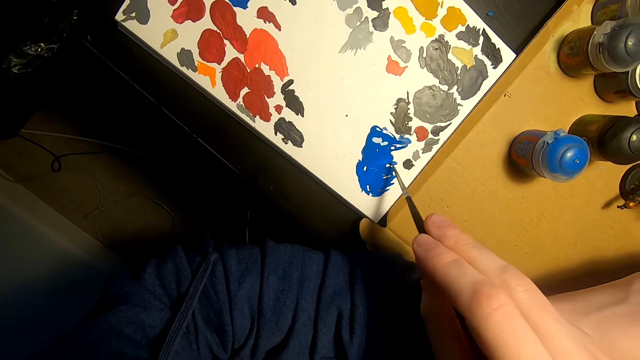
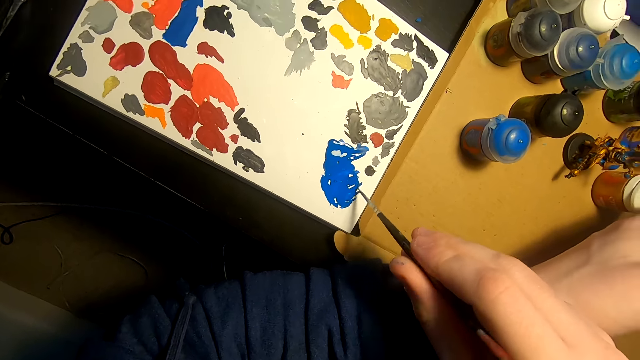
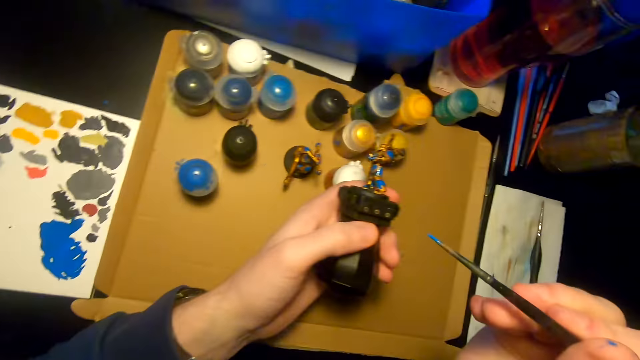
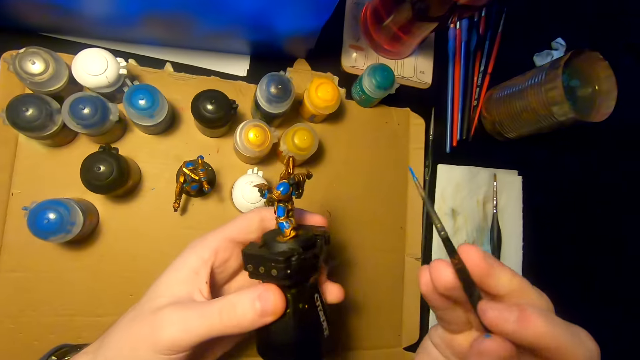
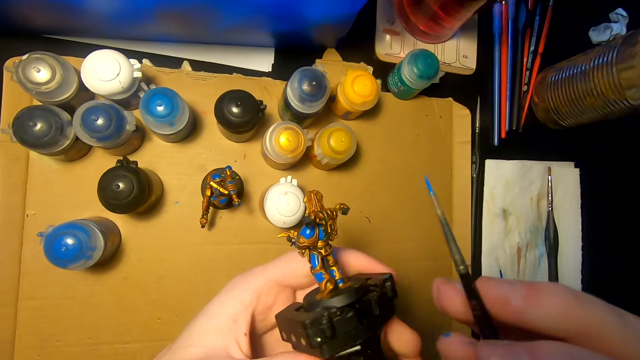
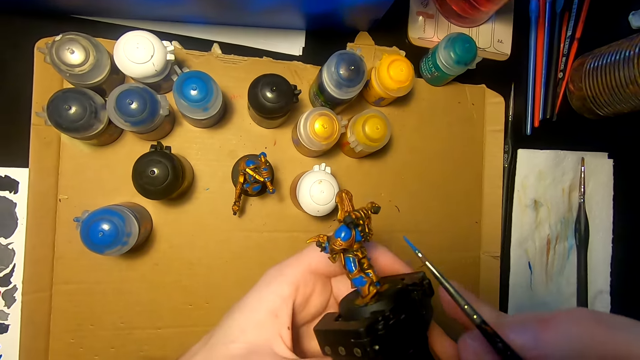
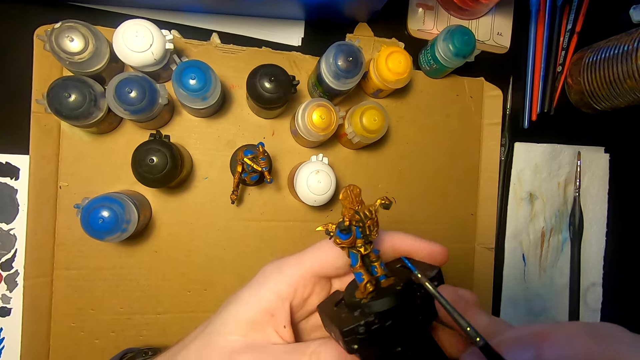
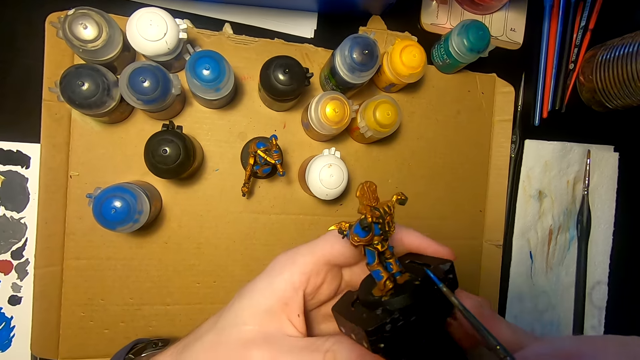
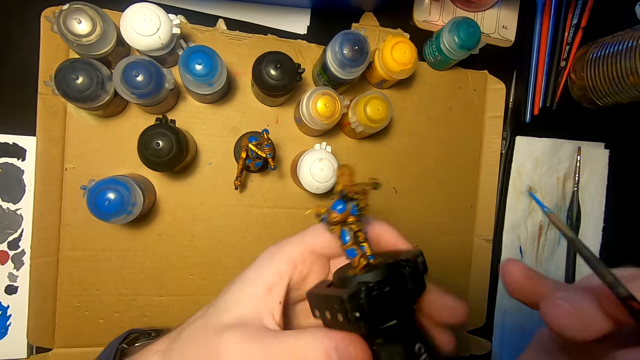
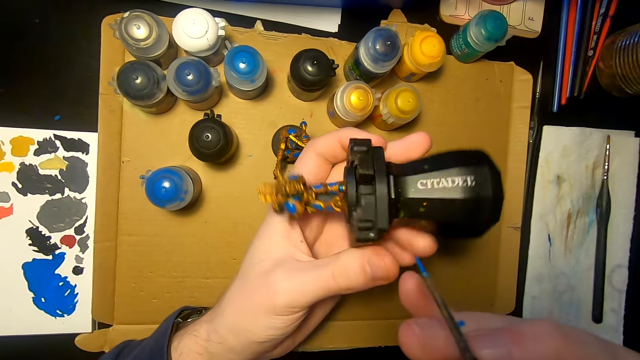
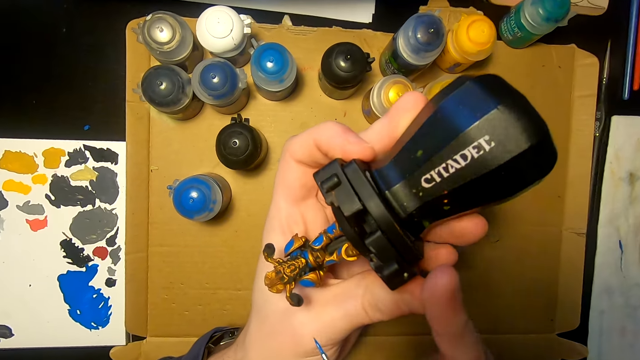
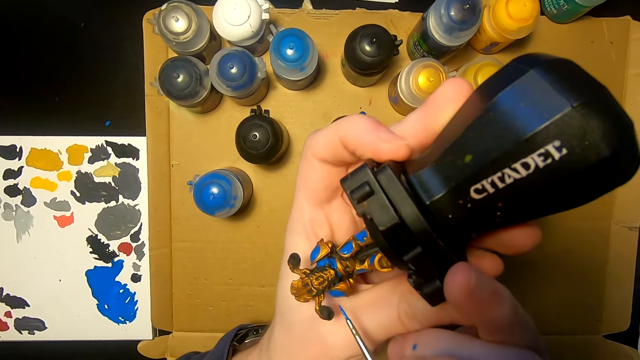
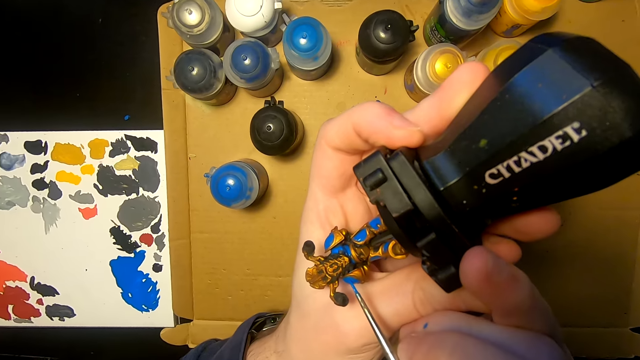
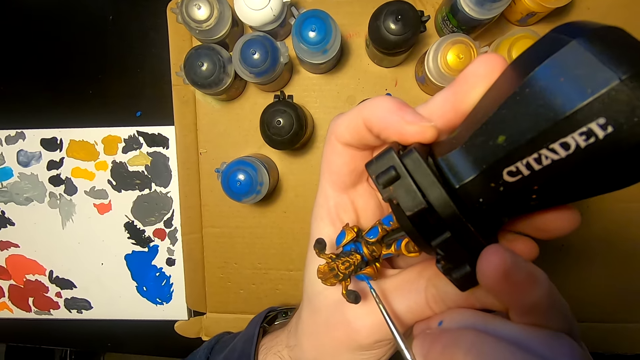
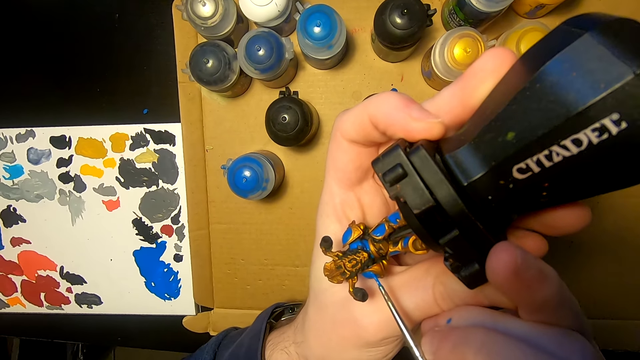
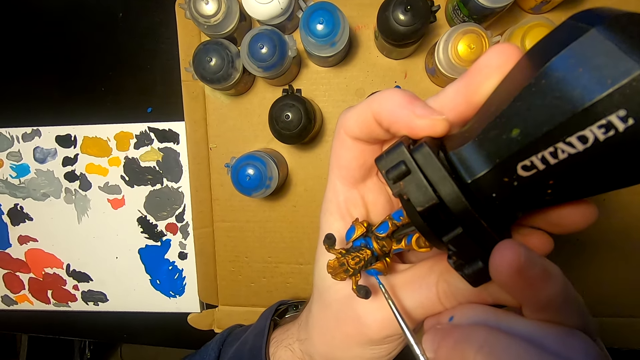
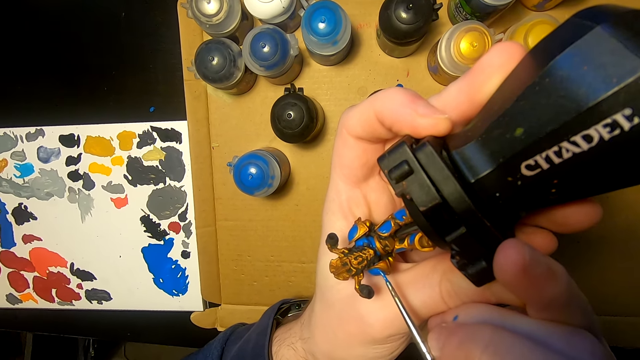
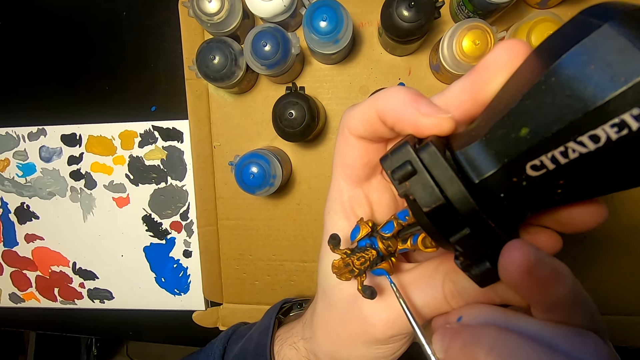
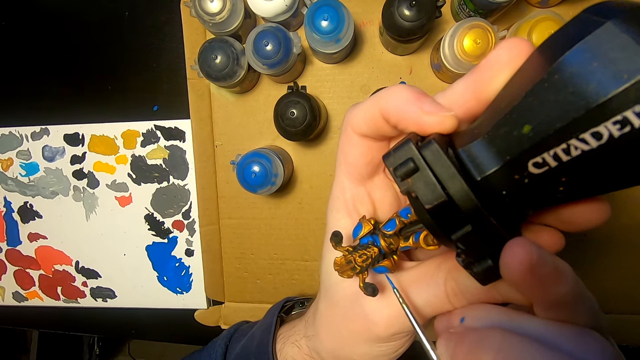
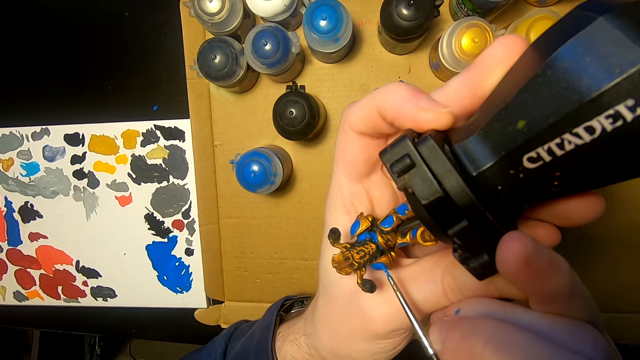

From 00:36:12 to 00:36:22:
The camera wearer lifts the pen brush, lifts the sculpture, and paints the sculpture with the pen brush. They turn the sculpture, lift the sculpture, and paint the sculpture with the pen brush.

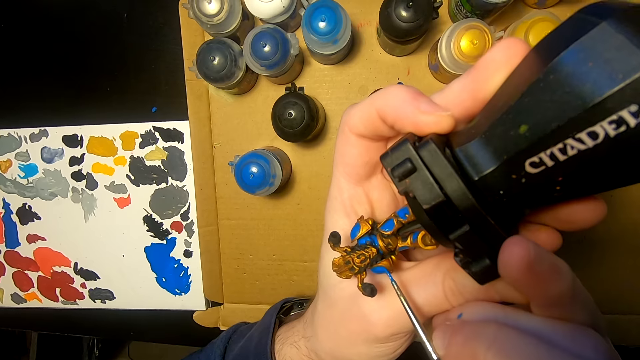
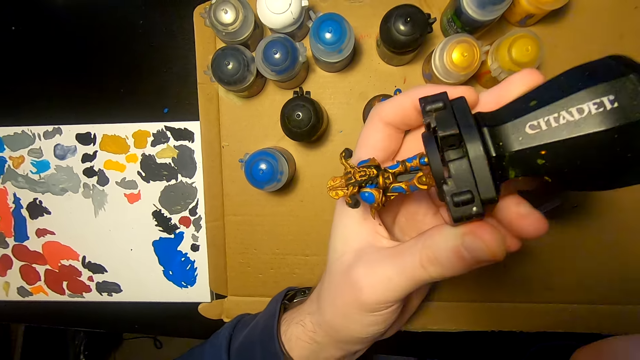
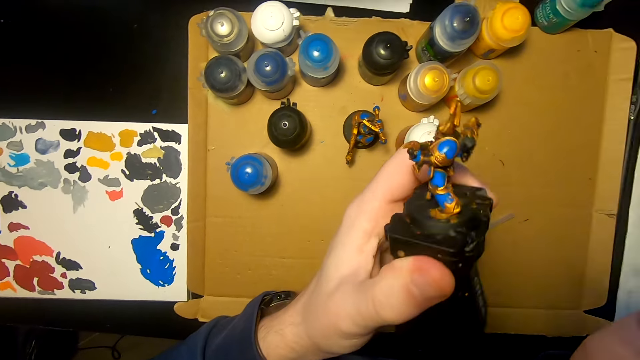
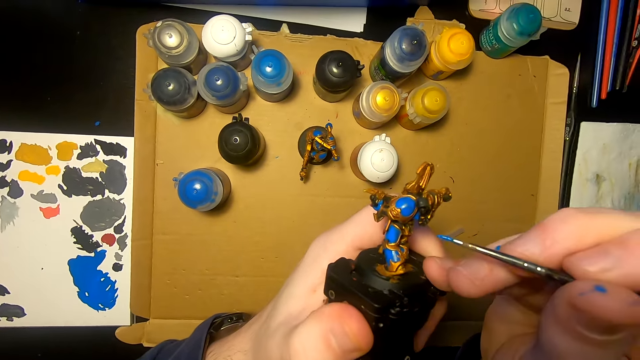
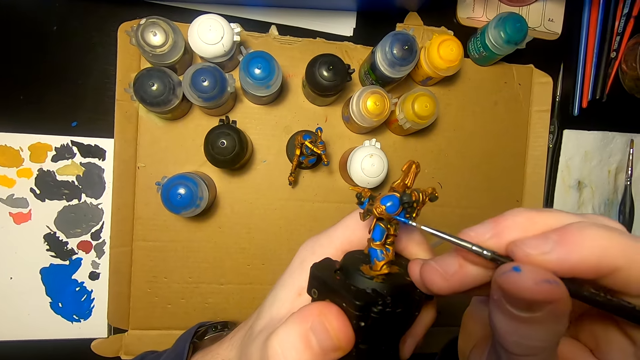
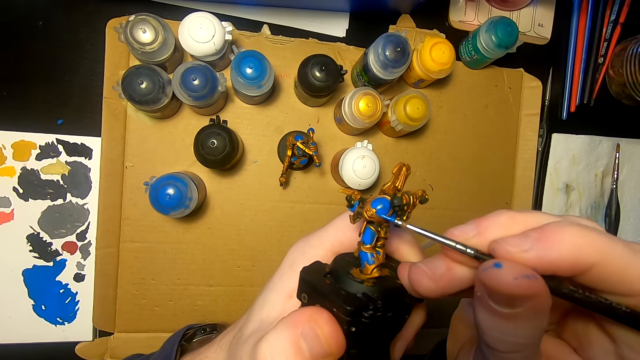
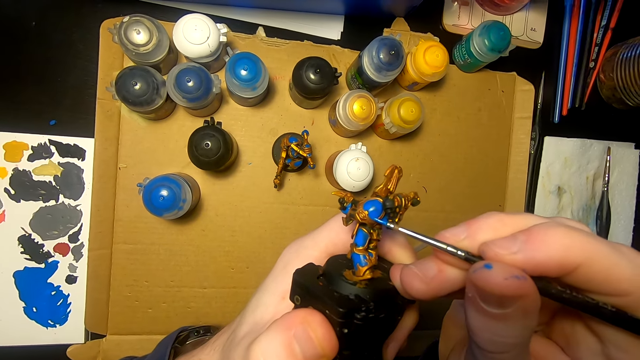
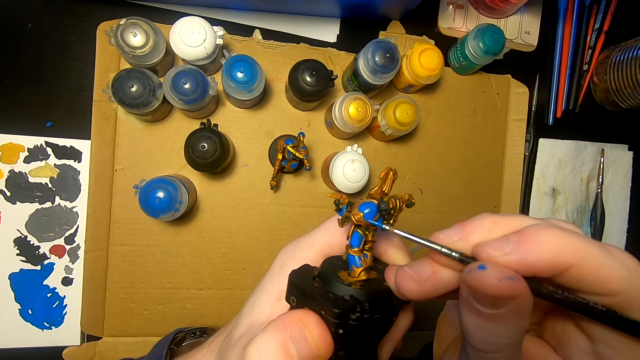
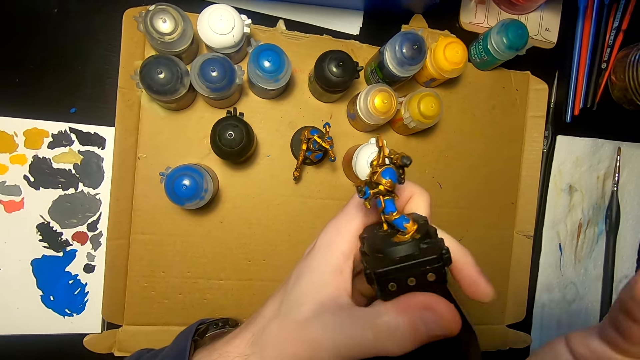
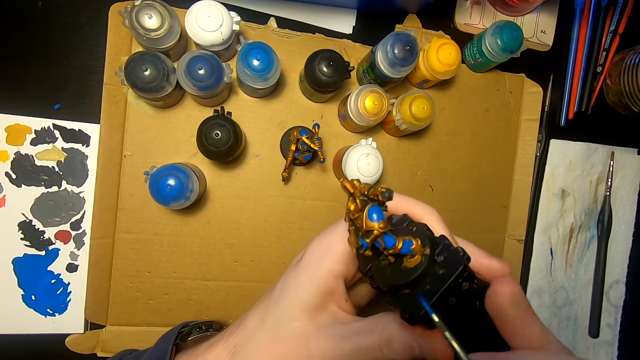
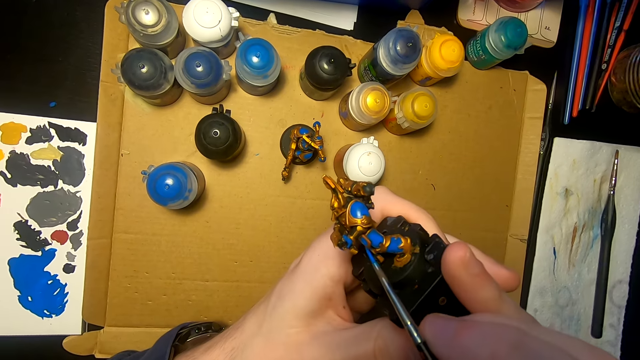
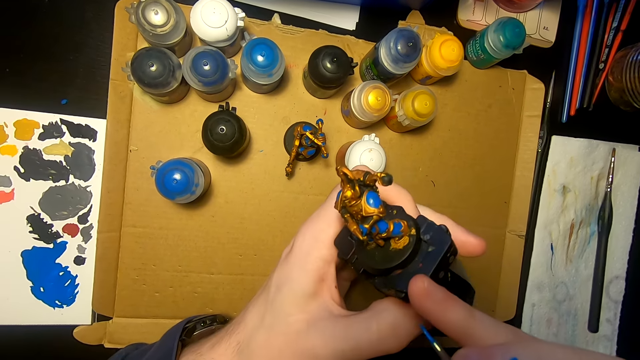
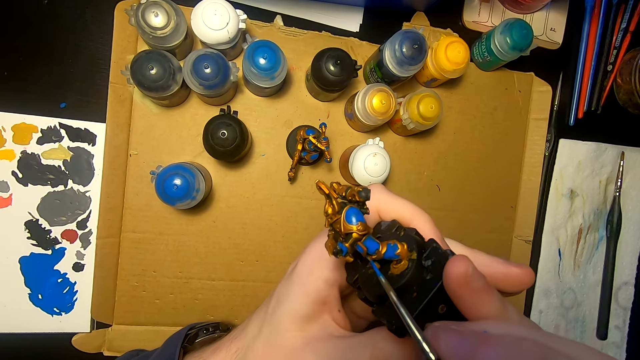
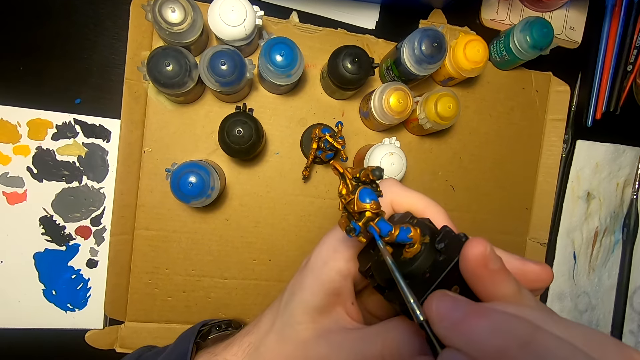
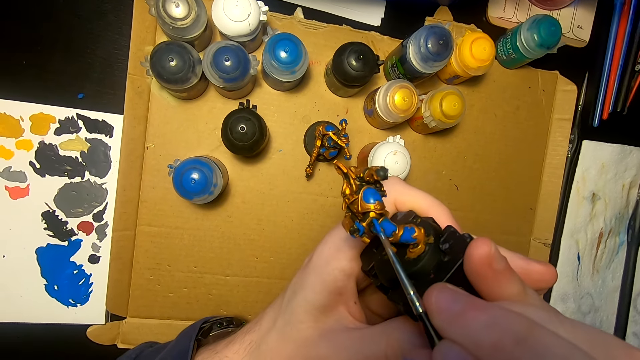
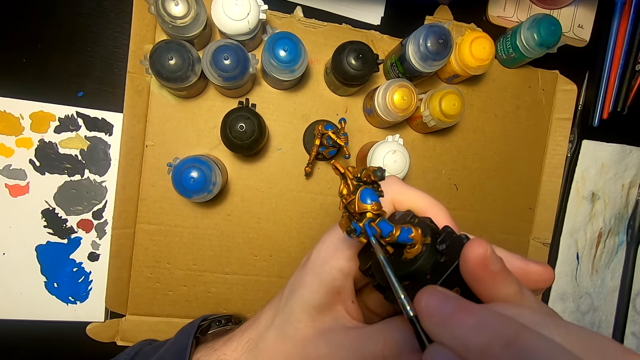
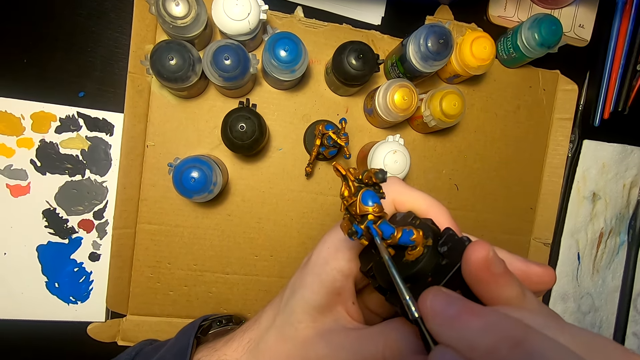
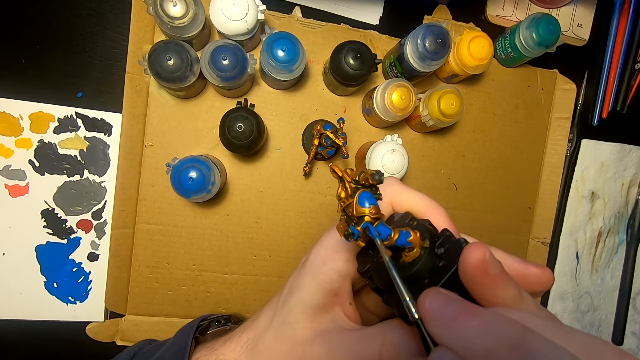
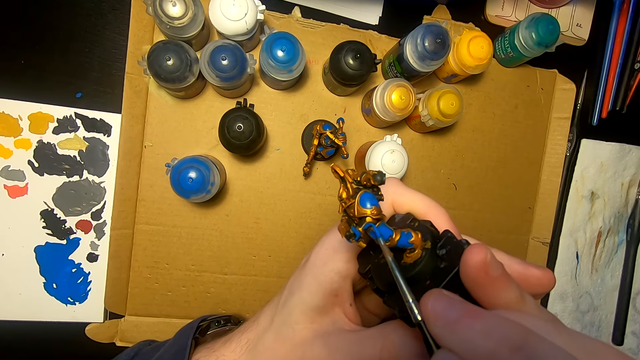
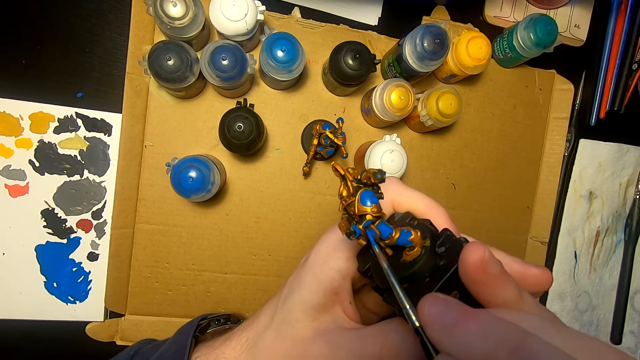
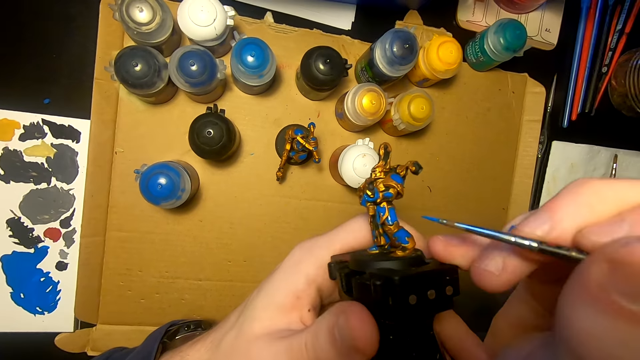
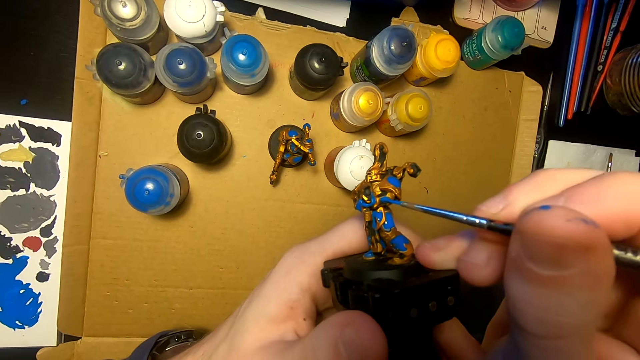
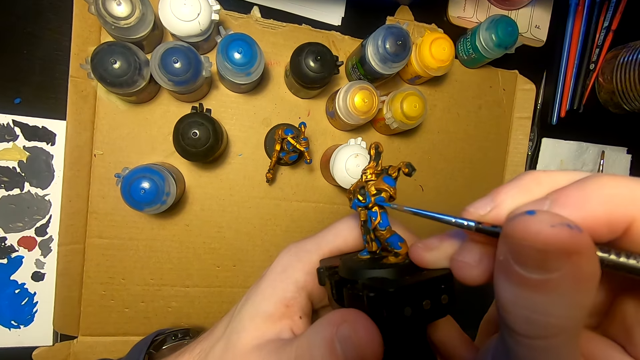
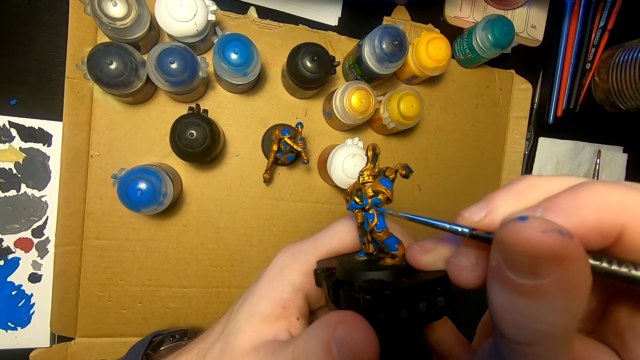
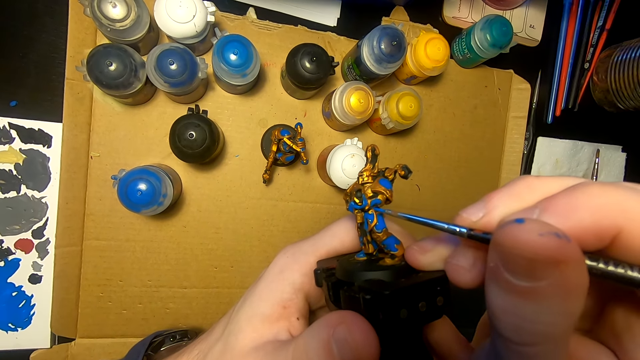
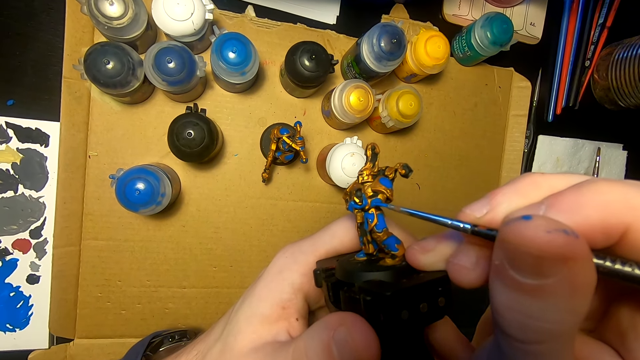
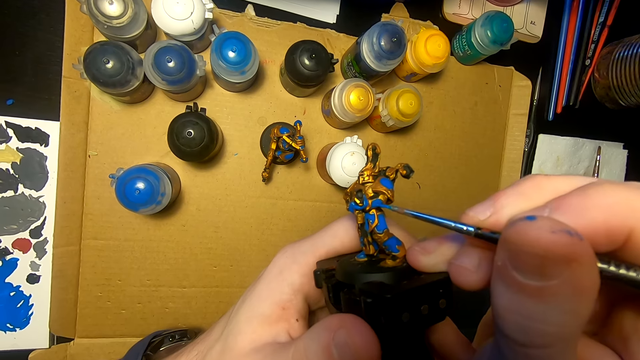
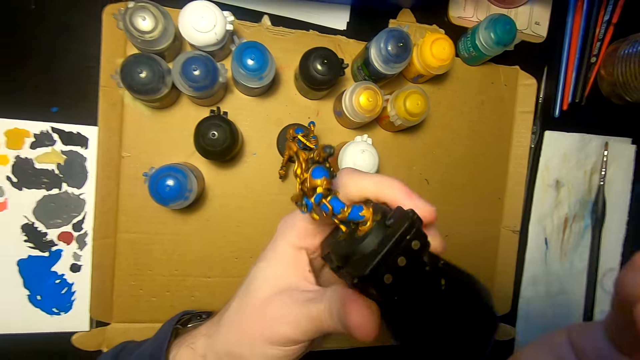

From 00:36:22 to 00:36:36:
The camera wearer moves the right hand, lifts the sculpture, and paints the sculpture with a pen brush. They move the right hand, look at the sculpture, and paint the sculpture with the pen brush. They move the right hand and paint the sculpture with the pen brush.
